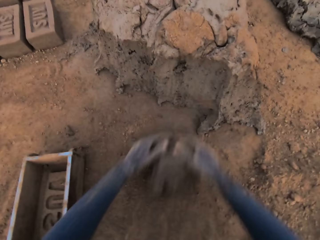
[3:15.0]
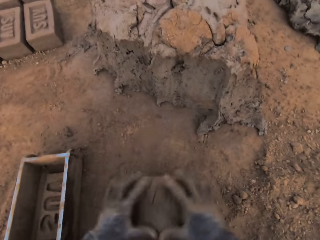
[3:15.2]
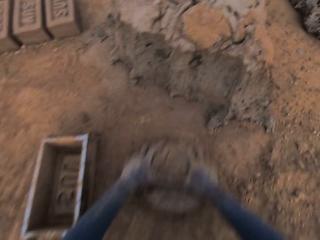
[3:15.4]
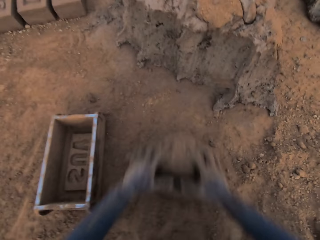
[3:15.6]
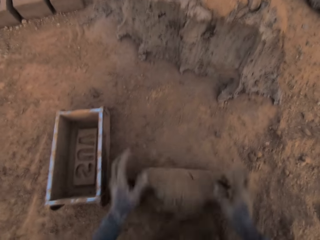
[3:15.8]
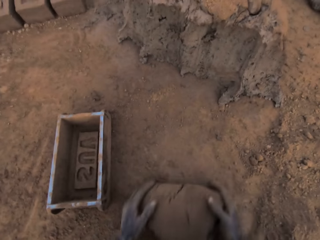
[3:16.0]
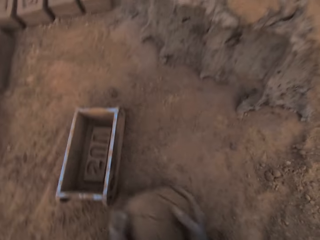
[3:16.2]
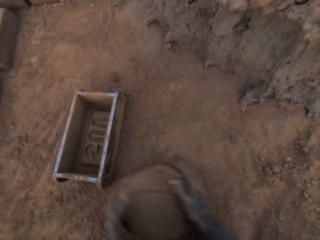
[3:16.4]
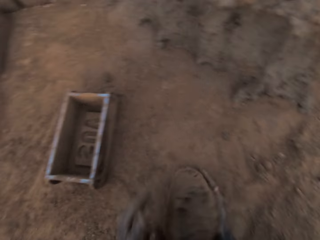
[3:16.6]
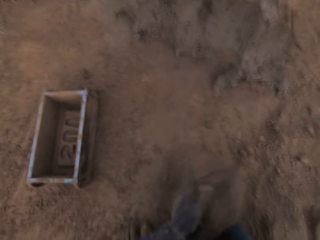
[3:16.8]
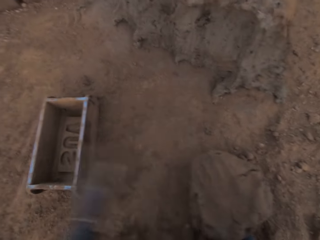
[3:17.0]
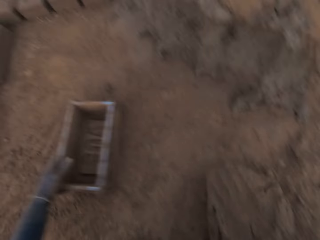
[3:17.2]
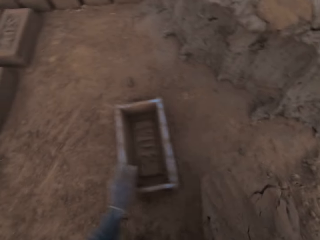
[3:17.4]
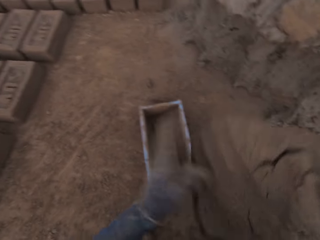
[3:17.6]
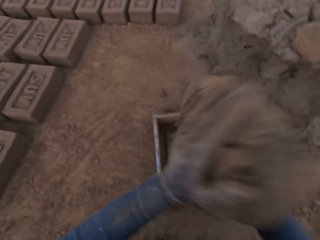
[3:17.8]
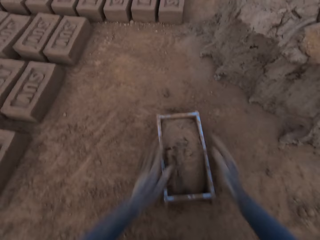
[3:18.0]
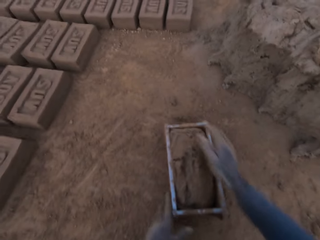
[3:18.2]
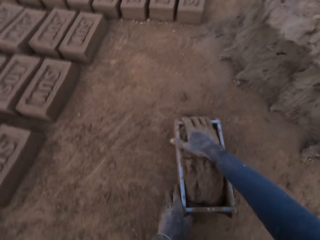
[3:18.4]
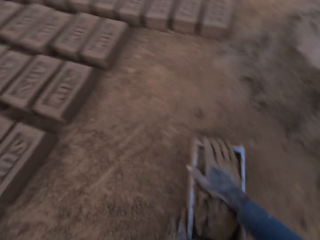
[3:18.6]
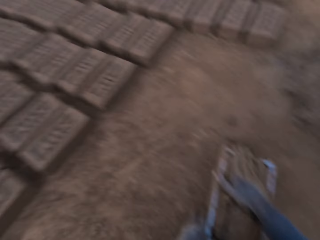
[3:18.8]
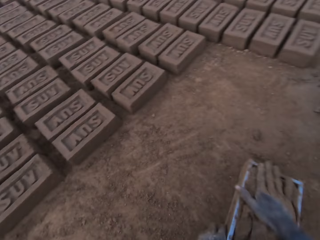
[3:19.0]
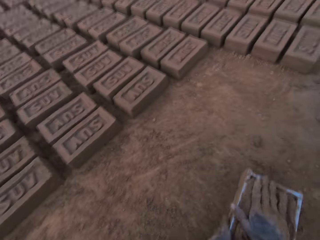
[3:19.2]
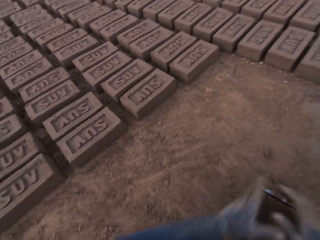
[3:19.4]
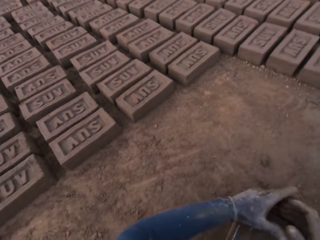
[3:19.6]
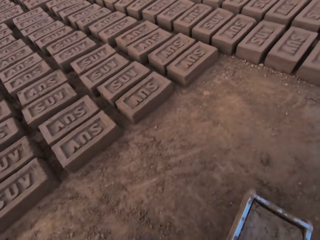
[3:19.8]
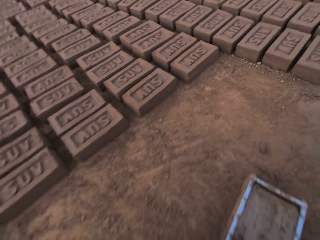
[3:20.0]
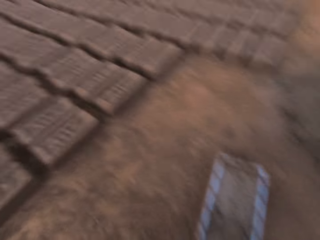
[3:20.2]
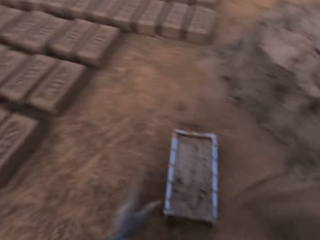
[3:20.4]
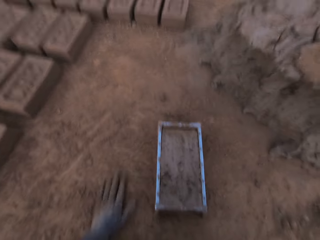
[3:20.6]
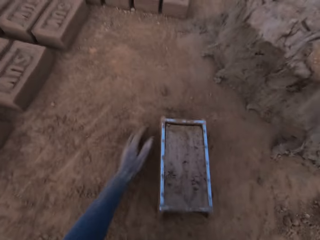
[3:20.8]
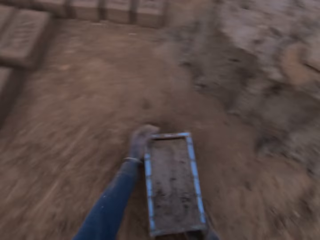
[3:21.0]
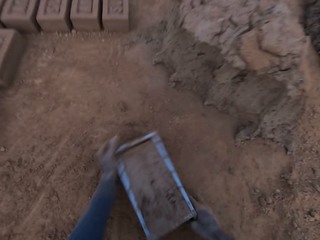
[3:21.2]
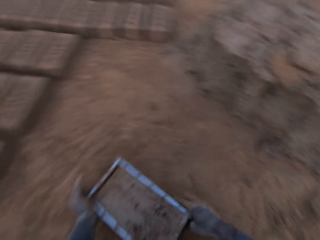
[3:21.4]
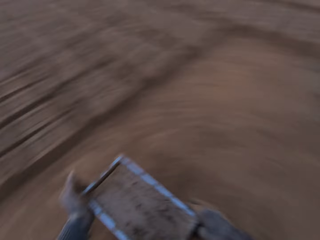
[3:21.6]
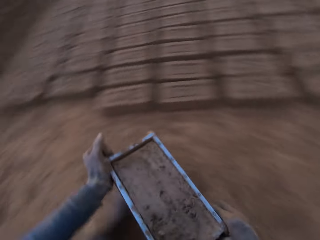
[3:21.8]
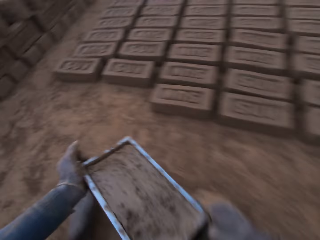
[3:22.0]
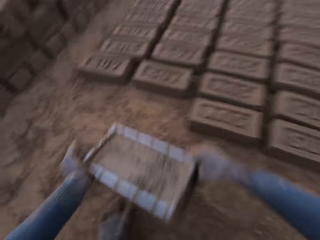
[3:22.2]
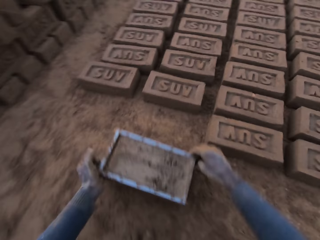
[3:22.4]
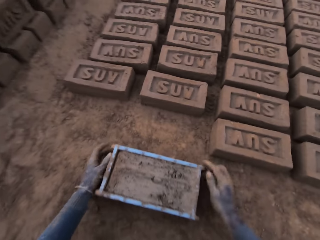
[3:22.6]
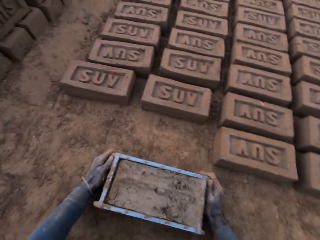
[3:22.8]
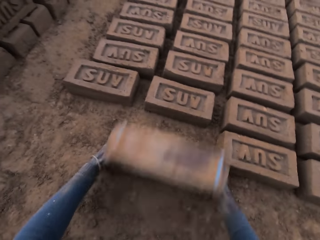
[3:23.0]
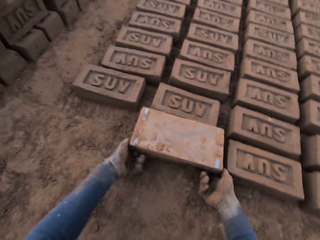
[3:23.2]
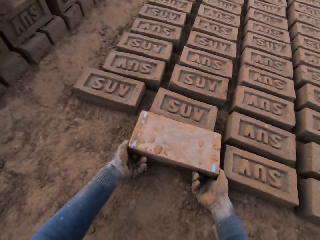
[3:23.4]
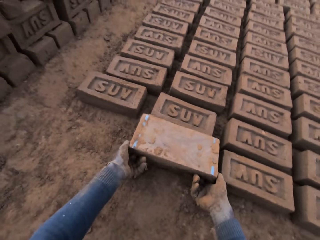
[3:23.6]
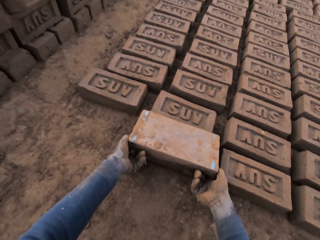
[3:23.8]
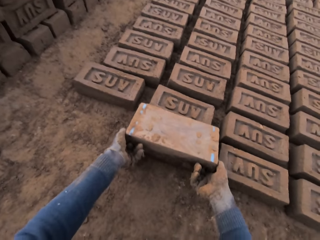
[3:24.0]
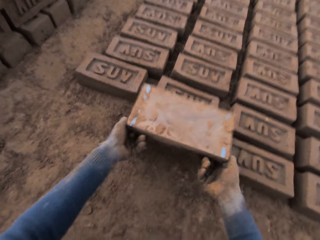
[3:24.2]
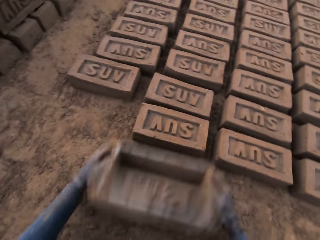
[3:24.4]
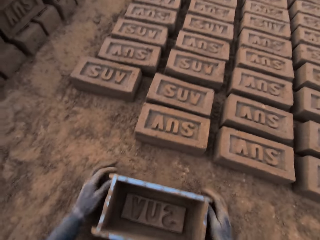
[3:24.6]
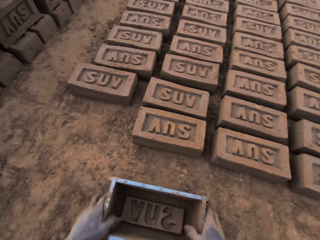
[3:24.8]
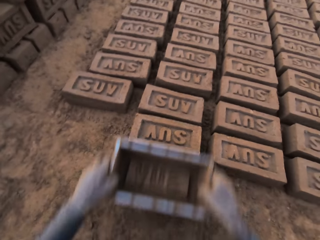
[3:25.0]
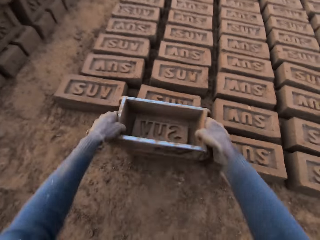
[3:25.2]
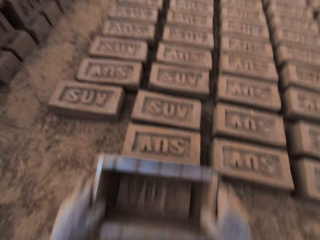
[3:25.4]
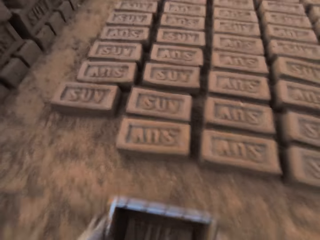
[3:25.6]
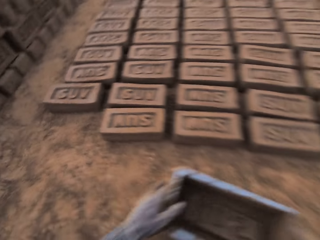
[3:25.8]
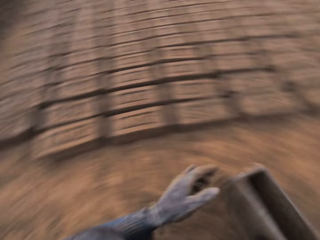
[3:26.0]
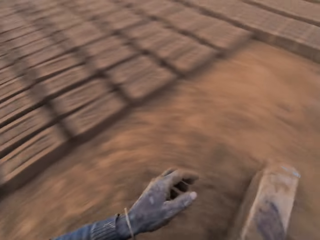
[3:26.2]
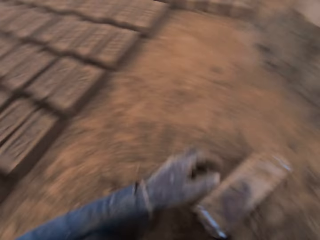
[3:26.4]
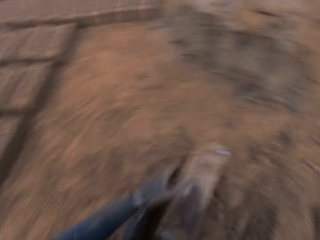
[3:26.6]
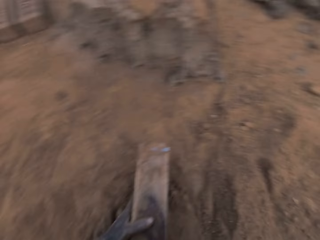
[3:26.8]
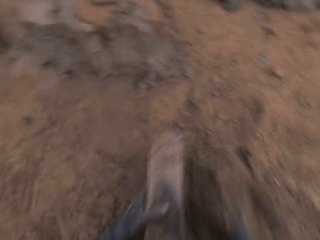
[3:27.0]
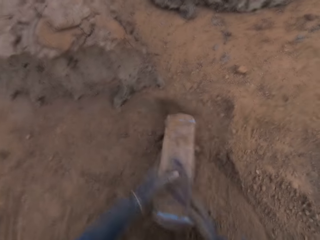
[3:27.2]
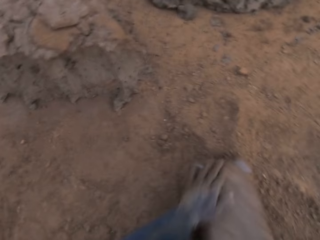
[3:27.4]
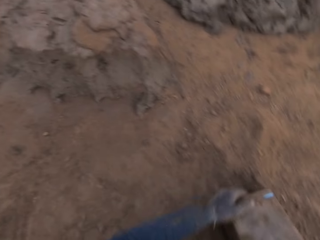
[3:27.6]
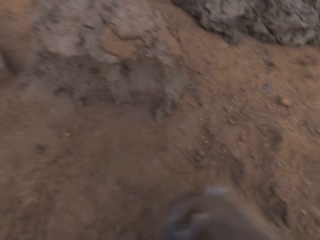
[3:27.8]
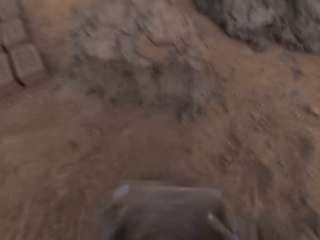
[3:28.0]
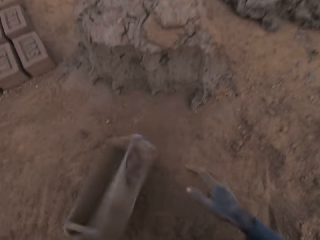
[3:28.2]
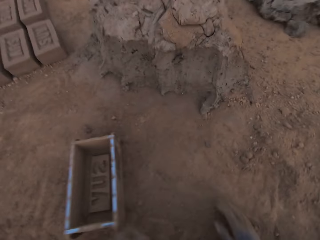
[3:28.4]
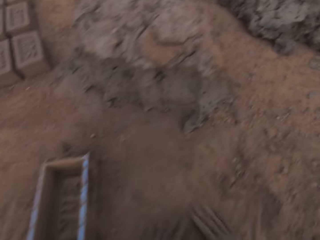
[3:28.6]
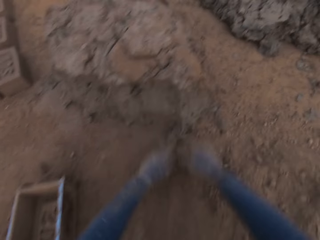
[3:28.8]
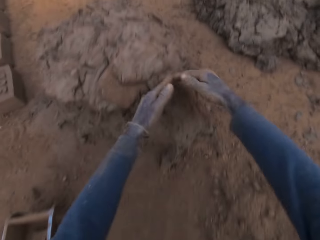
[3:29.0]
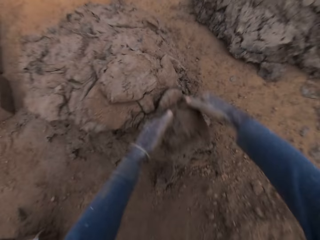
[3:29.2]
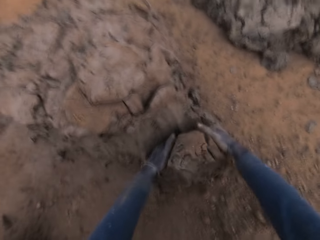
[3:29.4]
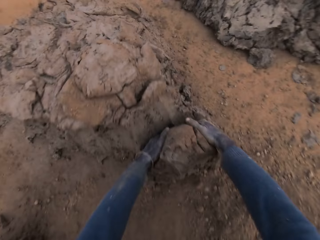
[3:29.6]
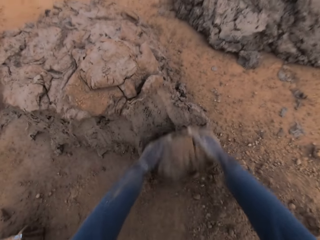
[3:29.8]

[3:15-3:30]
The camera wearer molds the mortar with his hands on the ground. He adjusts the brick mold with his left hand. He loads the brick mold with the mortar. He scrapes mortar on the brick mold with his hands. He drops the mortar on the heap of mortar with his right hand. He moves the brick mold closer to the aligned bricks on the ground. He puts the brick mold on the ground. He flips the brick mold upside down. He removes the brick mold from the brick. He puts the brick mold on the ground. He touches a brick on the ground with the brick mold. He lifts the brick mold. He moves with the brick mold in his hand towards the heap of mortar. He cleans the brick mold with sand. He puts the soil in the brick mold. He puts the brick mold on the ground. He slides his hands on the ground. He cuts out a piece of mortar from the heap of mortar with his hands.

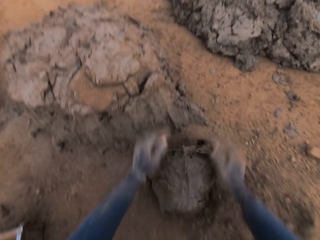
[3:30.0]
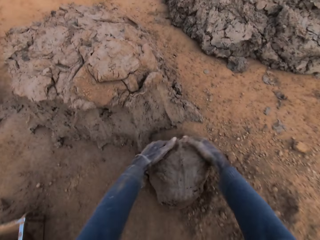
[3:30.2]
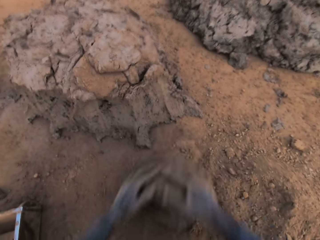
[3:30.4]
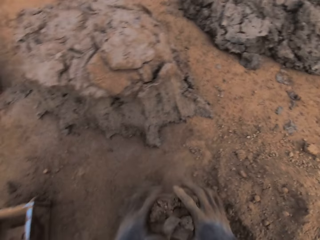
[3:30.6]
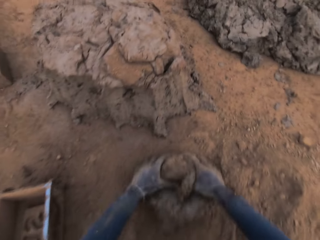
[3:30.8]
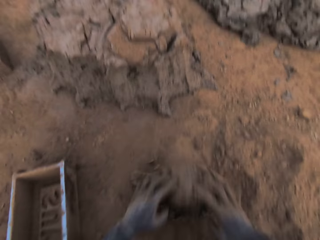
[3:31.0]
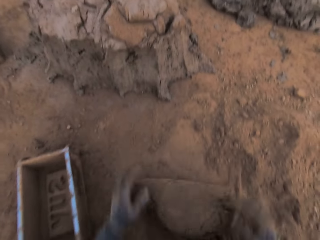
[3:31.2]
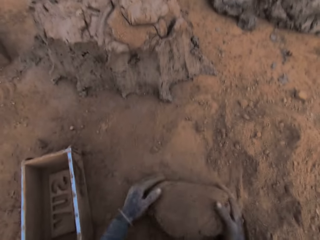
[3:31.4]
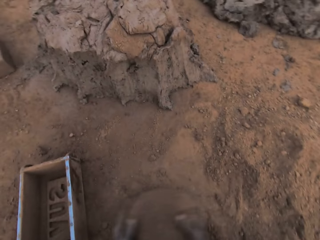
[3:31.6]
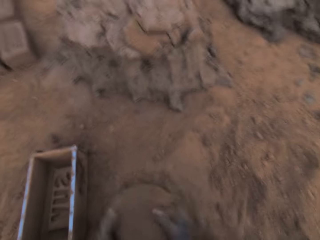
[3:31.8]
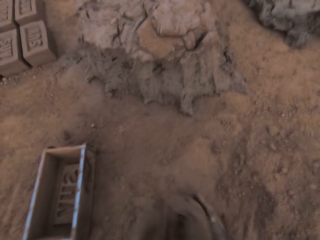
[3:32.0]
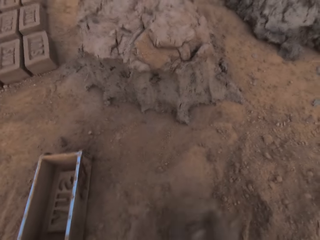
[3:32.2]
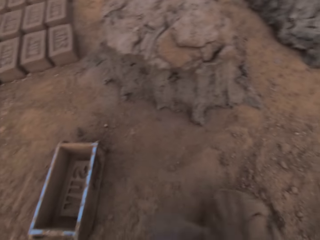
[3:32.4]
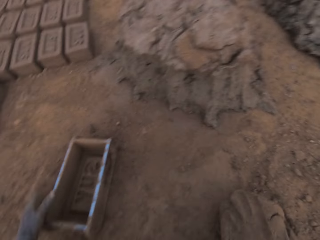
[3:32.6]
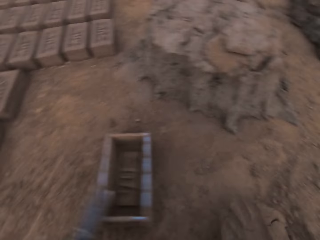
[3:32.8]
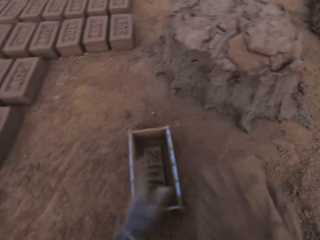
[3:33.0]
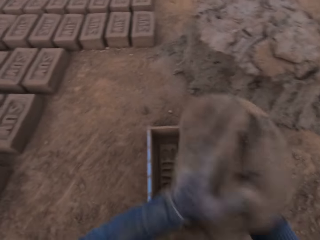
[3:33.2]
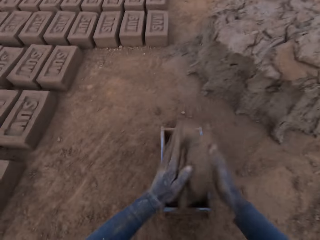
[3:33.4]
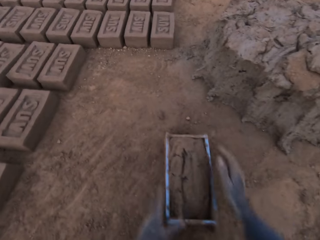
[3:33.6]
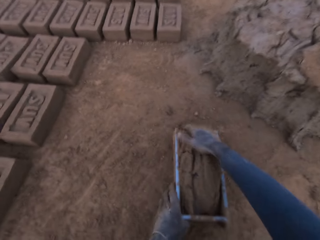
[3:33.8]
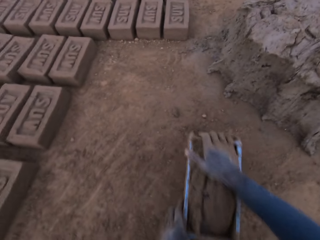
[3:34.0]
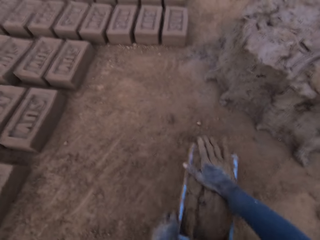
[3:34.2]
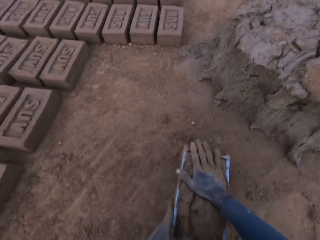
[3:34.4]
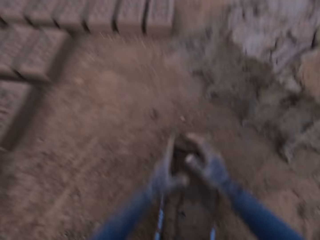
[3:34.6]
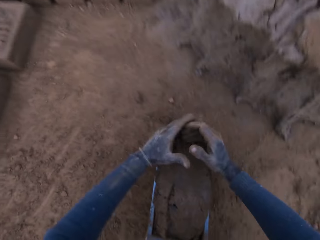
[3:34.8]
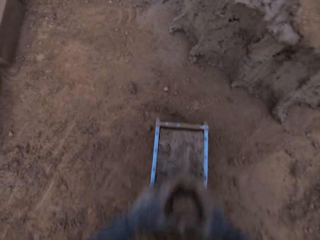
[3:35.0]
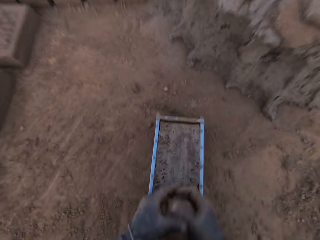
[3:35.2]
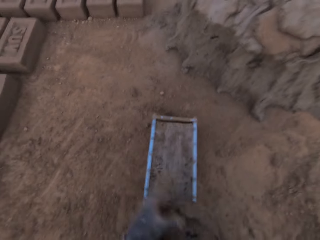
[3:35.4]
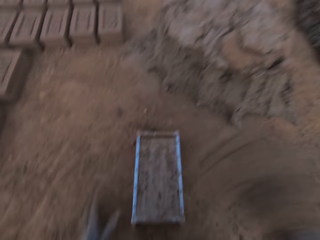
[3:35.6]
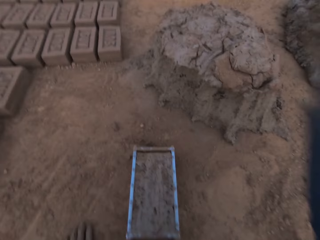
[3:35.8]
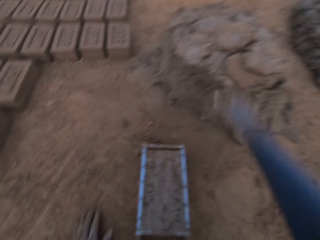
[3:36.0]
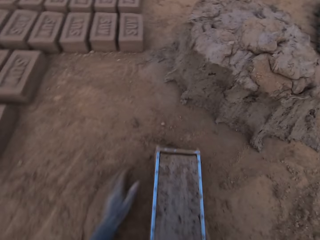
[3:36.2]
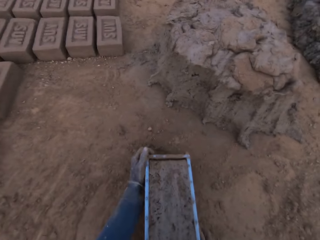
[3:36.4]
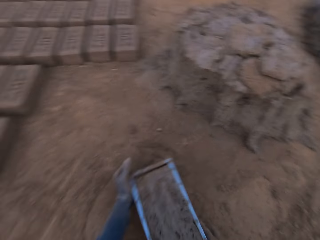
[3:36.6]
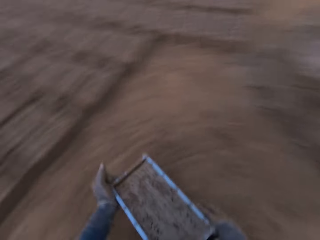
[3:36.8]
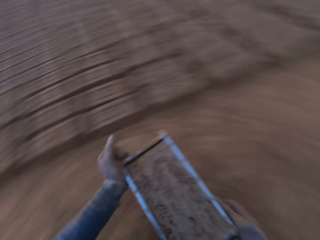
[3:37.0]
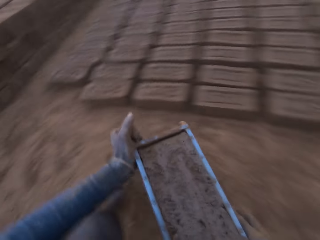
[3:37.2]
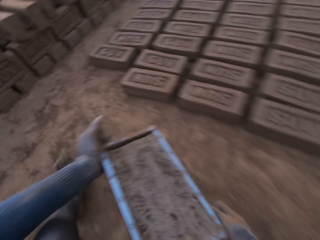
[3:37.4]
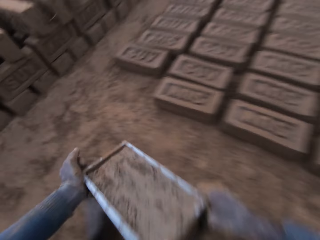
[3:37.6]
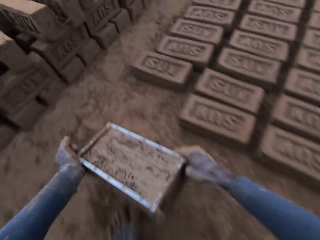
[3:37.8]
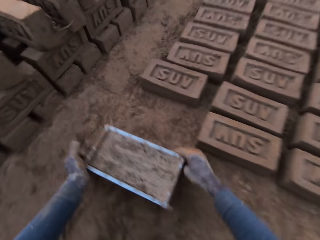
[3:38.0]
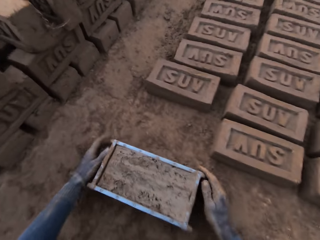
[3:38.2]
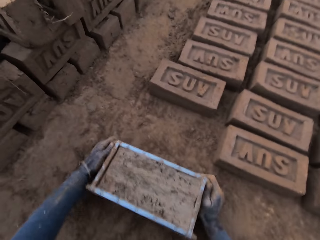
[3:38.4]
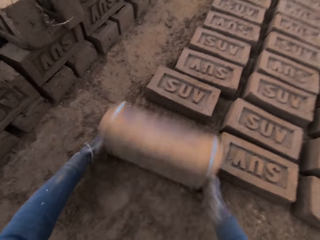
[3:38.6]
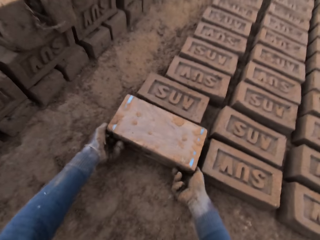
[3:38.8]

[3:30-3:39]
The camera wearer molds the mortar with his hands on the ground. He adjusts the brick mold with his left hand. He holds the brick mold. He loads the brick mold with the mortar. He scrapes mortar on the brick mold with his hands. He drops the mortar on the heap of mortar with his right hand. He moves the brick mold closer to the aligned bricks on the ground. He puts the brick mold on the ground. He flips the brick mold upside down. He removes the brick mold from the brick.
